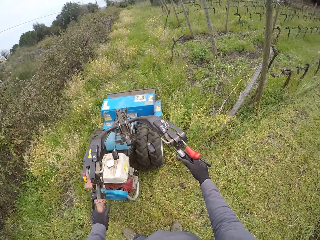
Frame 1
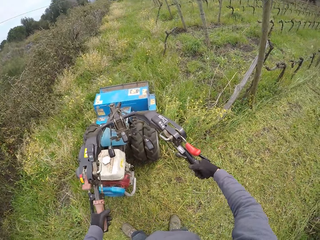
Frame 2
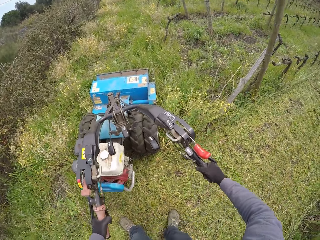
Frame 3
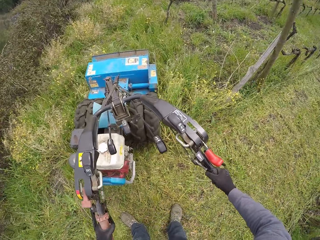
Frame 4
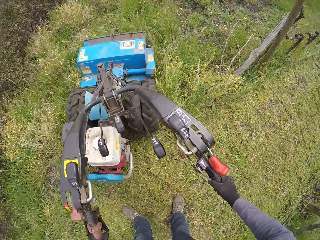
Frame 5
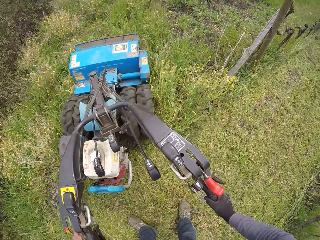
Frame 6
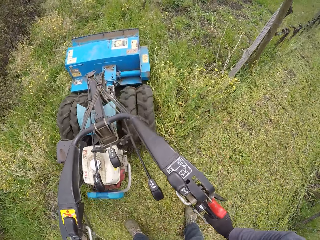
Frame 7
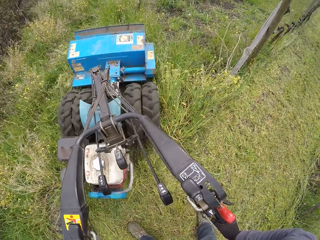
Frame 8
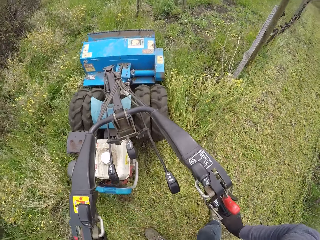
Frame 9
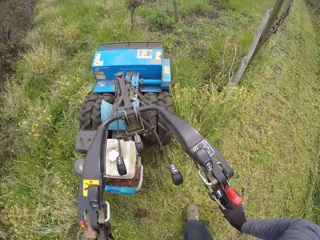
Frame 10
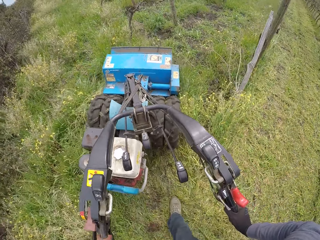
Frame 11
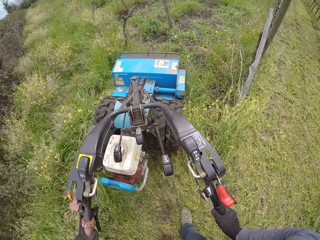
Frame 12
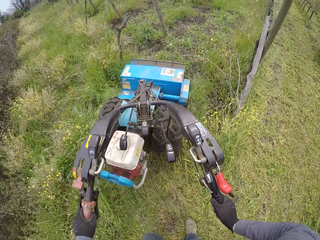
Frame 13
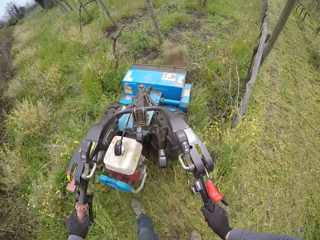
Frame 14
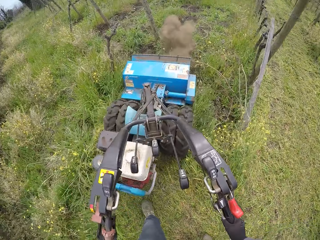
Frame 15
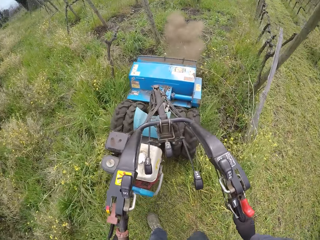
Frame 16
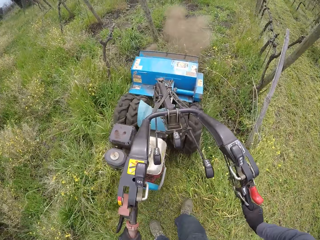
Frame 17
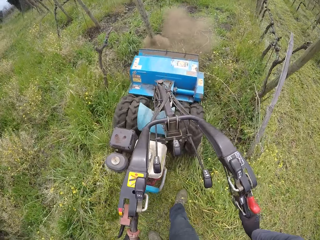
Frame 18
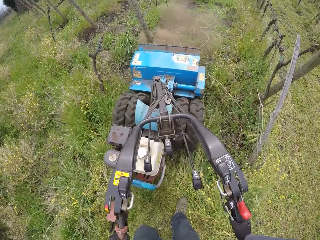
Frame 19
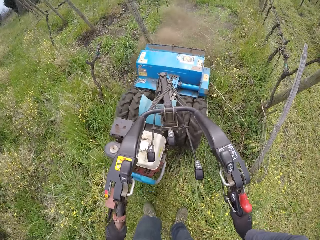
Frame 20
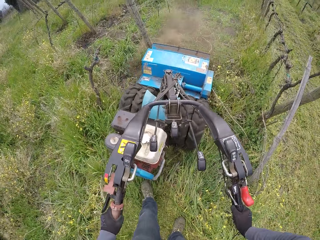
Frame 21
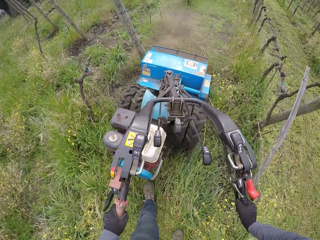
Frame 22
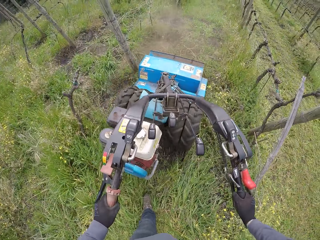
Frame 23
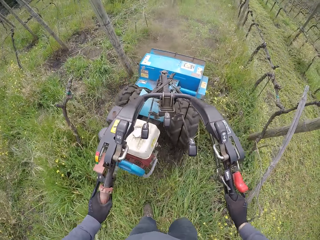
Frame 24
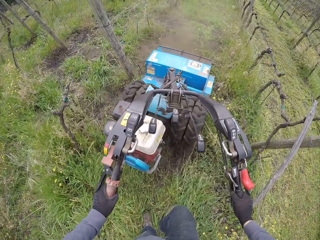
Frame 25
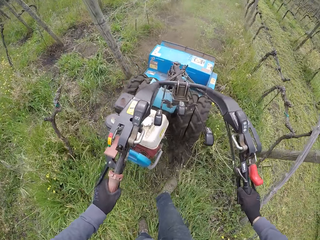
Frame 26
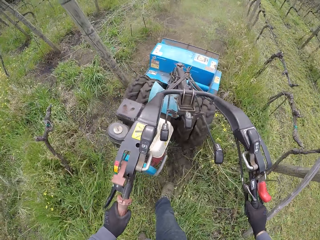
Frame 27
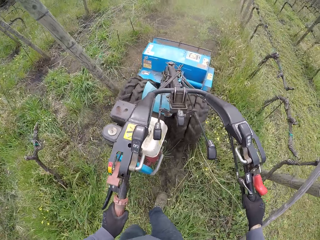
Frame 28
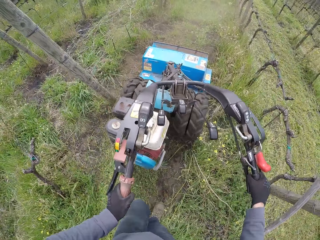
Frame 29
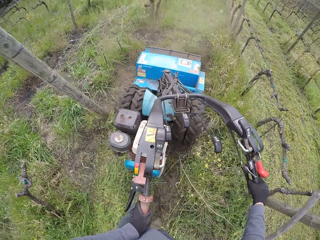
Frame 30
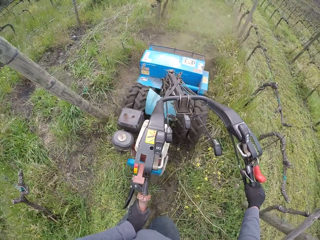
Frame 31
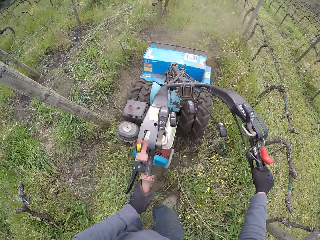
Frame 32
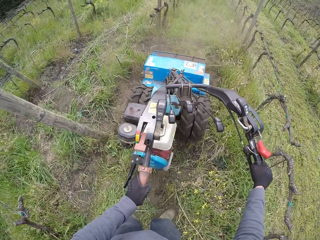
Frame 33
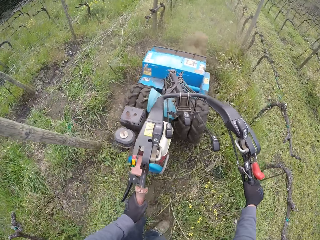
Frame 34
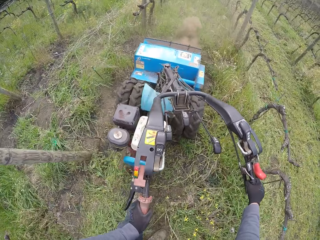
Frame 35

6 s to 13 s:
The camera wearer turns on the lawnmower. He presses the right hand brake on the lawnmower with his right hand. He drives the lawnmower with both hands. He mows grass around a farm with the lawnmower. He walks around the farm.

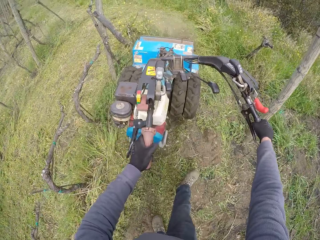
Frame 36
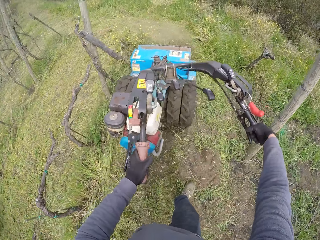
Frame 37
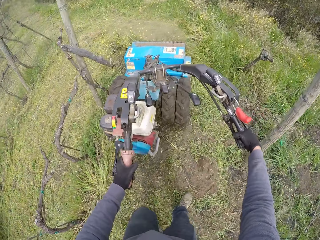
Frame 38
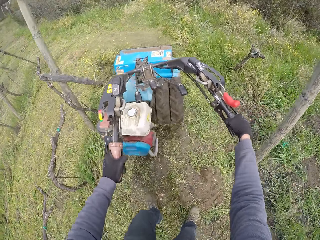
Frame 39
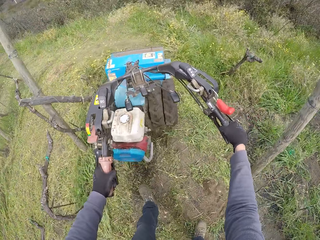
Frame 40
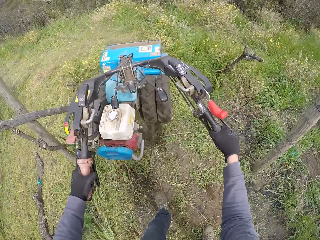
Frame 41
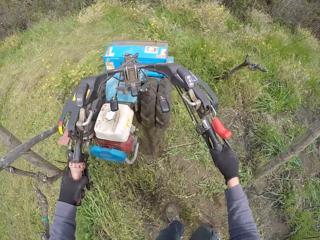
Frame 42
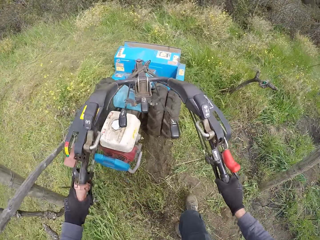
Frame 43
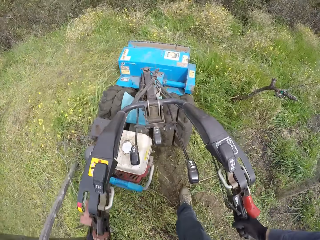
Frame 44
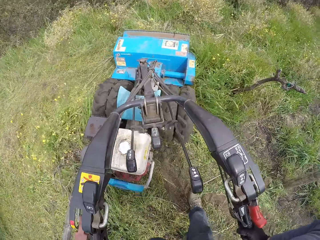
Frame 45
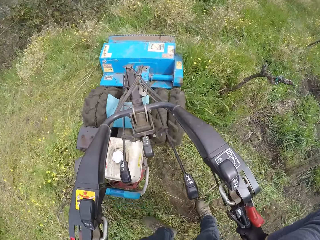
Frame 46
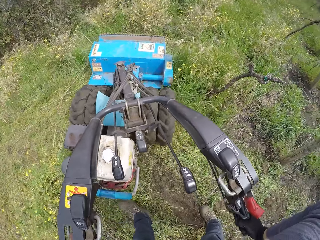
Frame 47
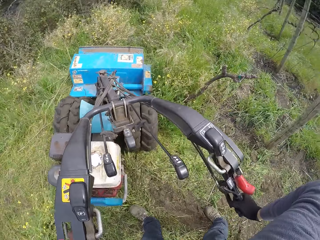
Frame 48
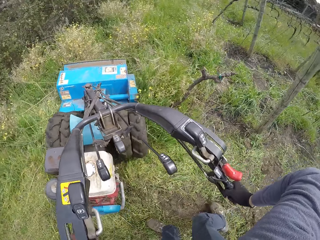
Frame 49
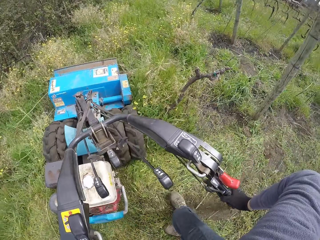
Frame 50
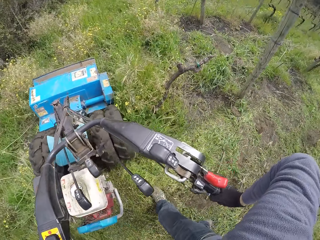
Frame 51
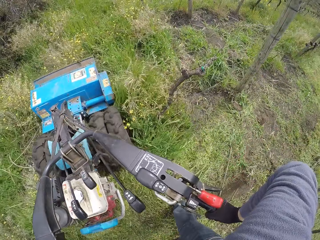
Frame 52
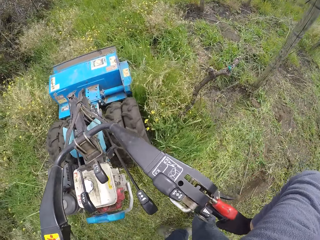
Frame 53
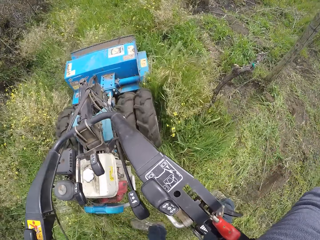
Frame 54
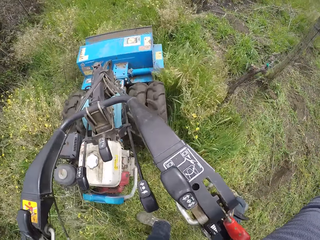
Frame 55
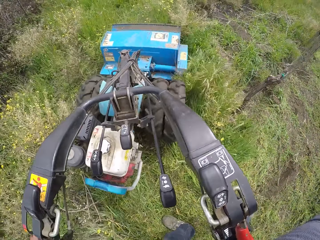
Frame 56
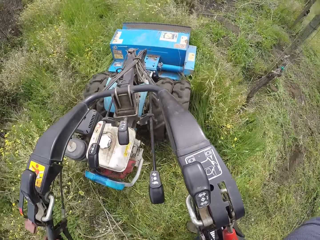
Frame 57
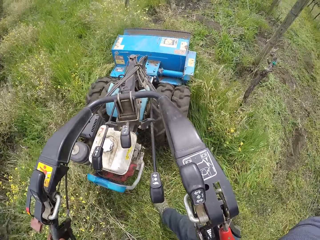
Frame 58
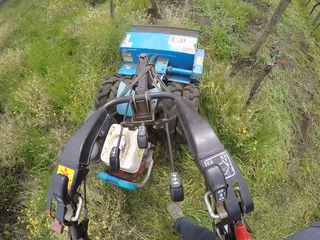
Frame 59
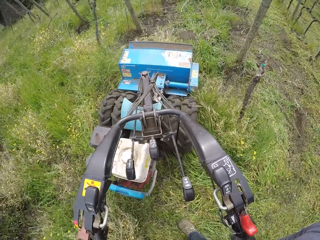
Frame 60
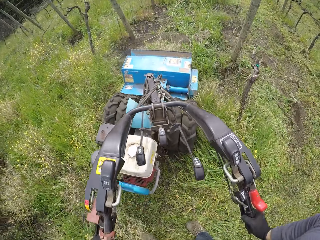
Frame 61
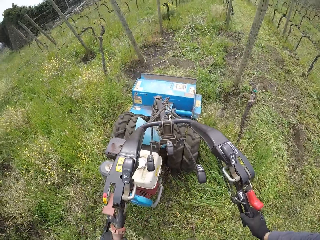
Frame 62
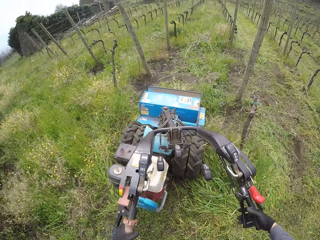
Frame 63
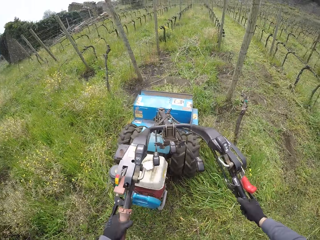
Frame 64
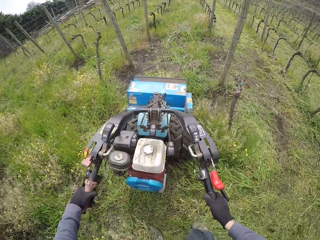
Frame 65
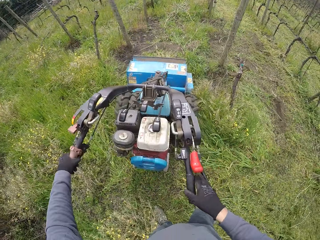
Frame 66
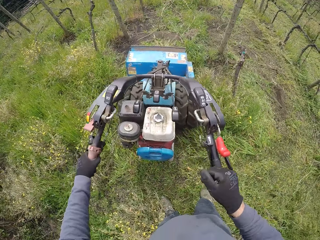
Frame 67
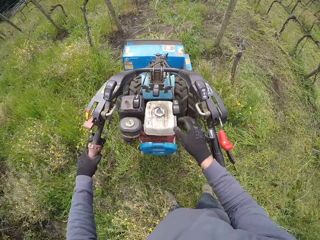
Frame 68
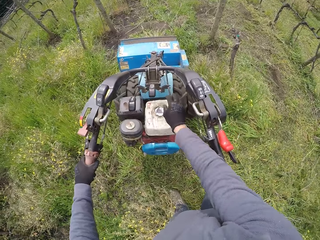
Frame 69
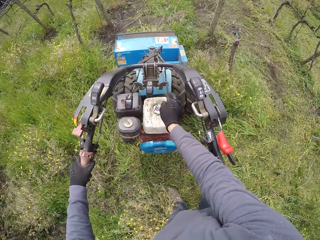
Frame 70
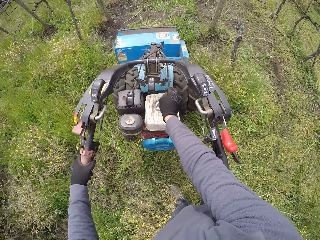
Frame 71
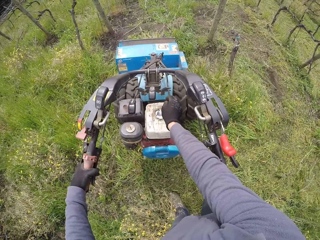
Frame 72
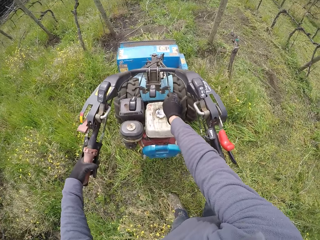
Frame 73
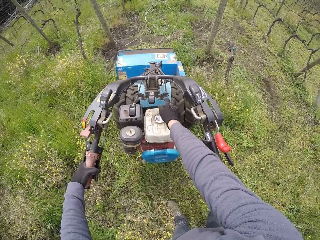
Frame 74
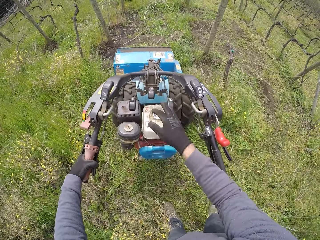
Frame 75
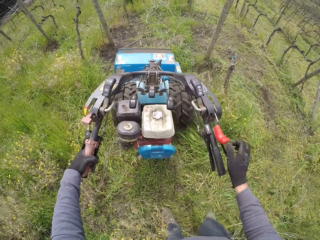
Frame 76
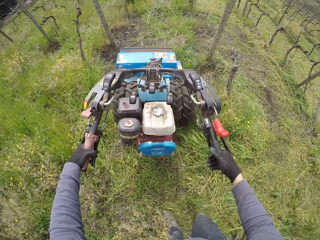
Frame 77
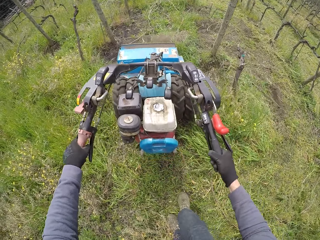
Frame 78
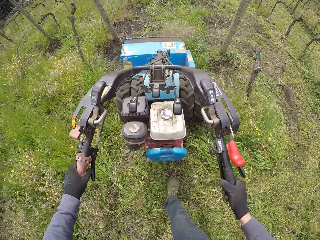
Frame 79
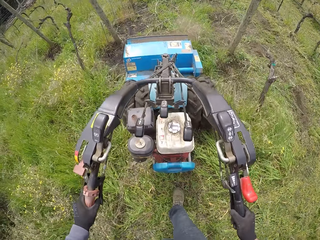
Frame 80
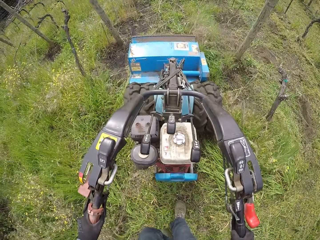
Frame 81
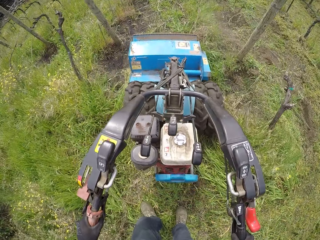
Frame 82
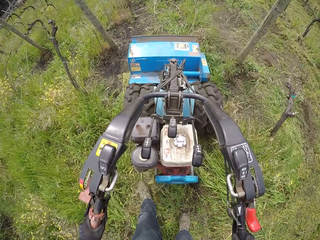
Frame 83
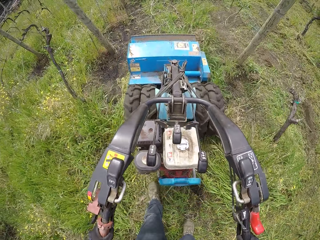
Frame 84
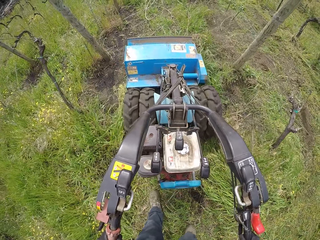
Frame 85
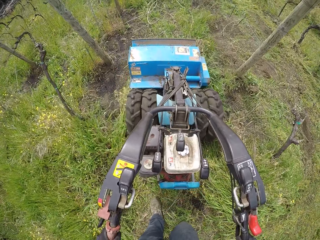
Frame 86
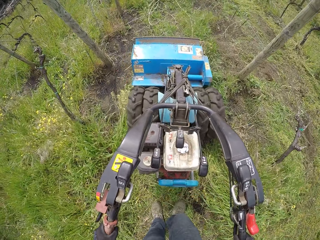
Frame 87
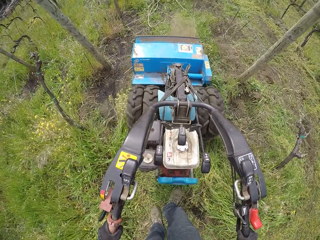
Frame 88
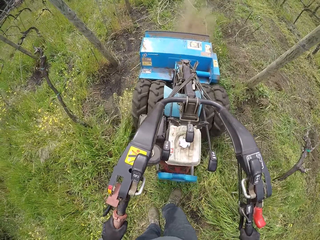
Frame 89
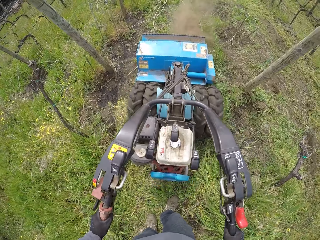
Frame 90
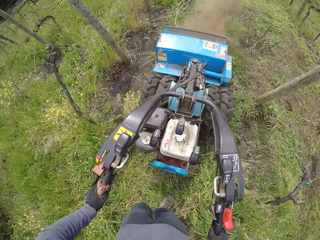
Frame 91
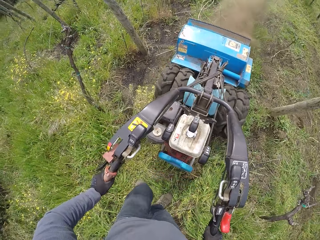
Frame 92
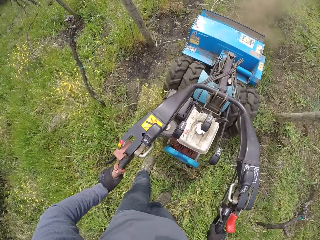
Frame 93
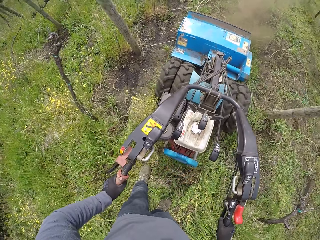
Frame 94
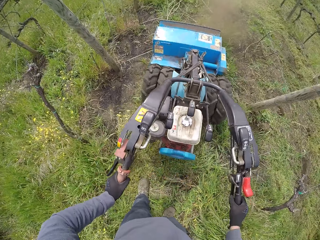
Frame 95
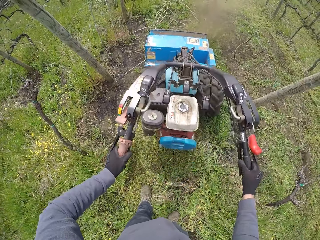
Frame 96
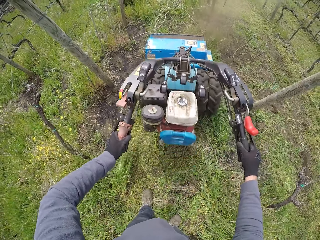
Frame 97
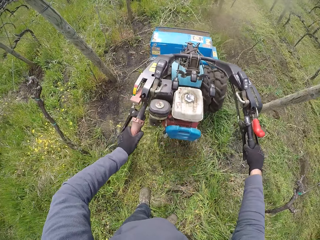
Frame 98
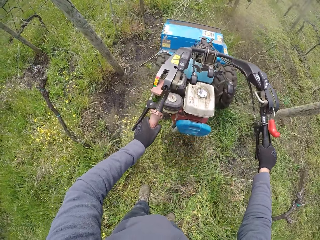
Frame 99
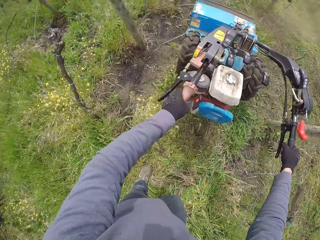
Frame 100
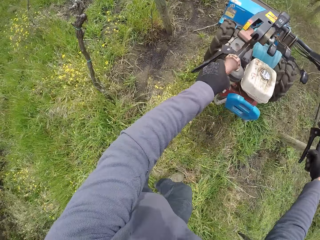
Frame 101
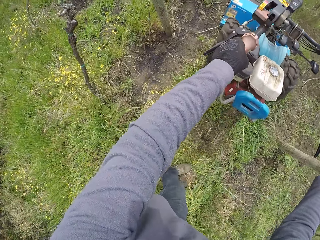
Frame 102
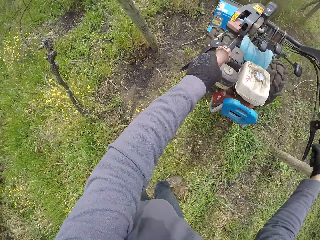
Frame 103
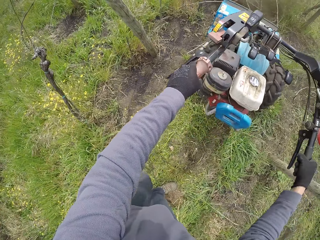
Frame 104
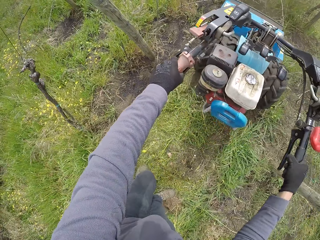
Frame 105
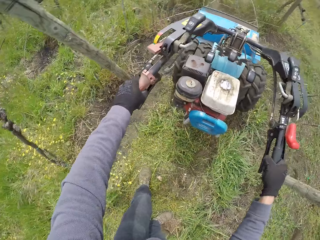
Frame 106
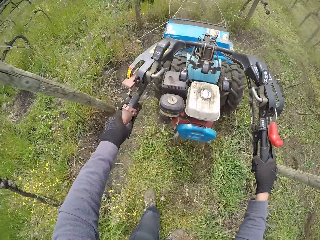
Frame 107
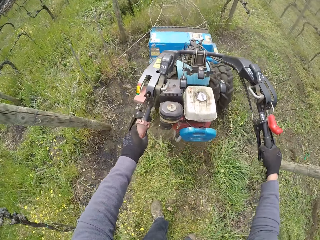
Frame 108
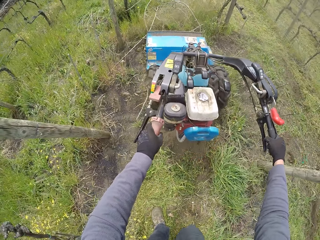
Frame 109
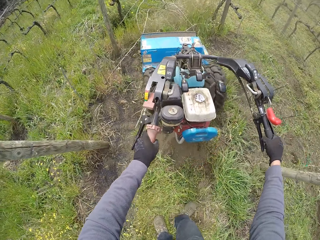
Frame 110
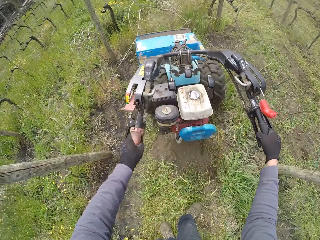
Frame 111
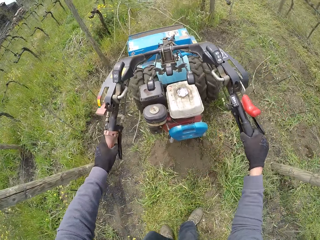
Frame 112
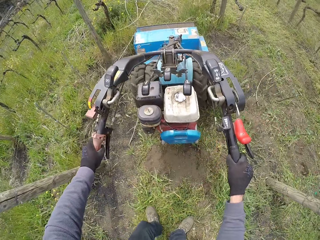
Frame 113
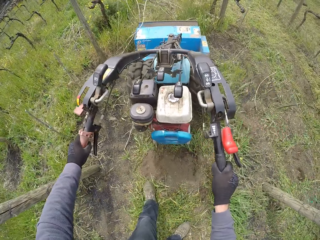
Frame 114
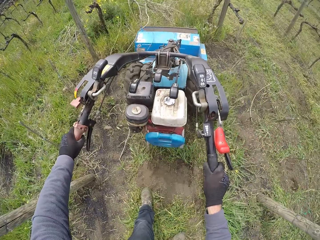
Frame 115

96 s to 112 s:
The camera wearer turns the lawnmower. He mows grass around the farm. He presses the right hand brake on the lawnmower with his right hand. He turns the lawnmower handle to the left with both hands. He pulls the starter on the lawnmower with his right hand. He adjusts the lawnmower clutch. He drives the lawnmower with both hands. He mows grass around the farm. He walks around the farm.
